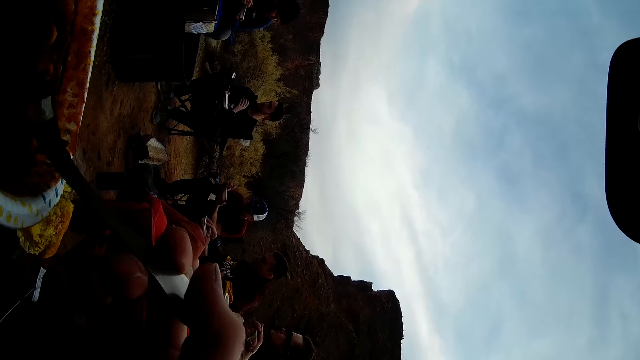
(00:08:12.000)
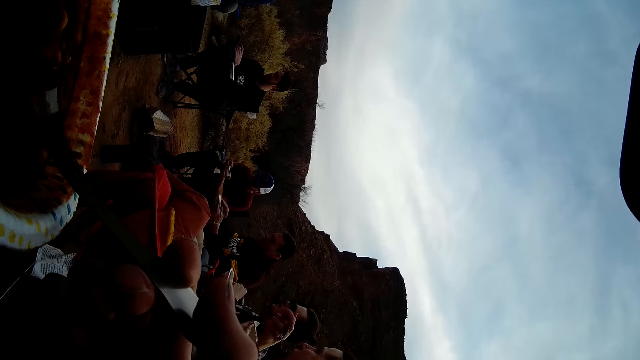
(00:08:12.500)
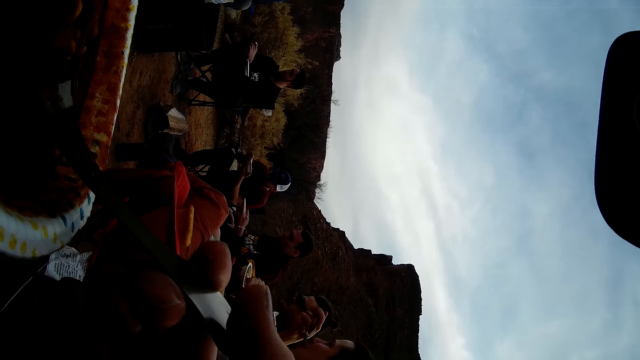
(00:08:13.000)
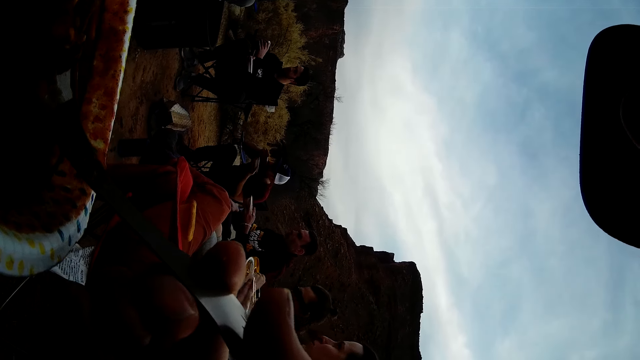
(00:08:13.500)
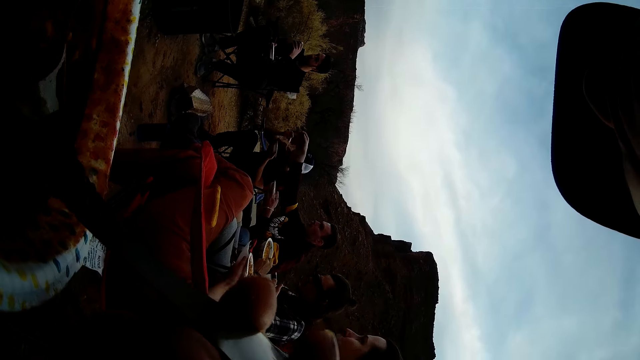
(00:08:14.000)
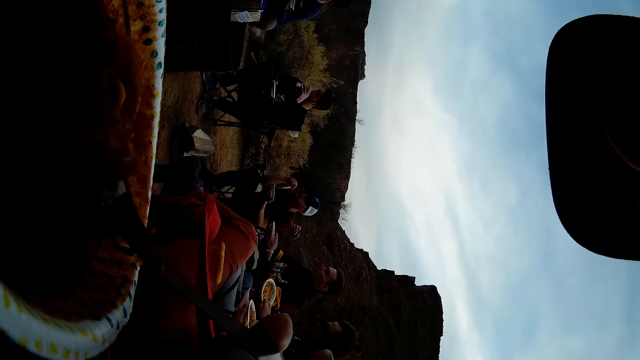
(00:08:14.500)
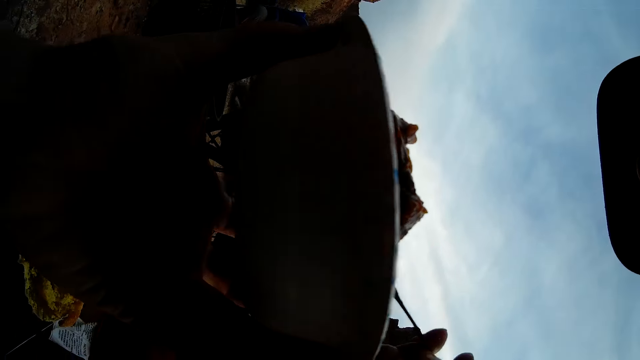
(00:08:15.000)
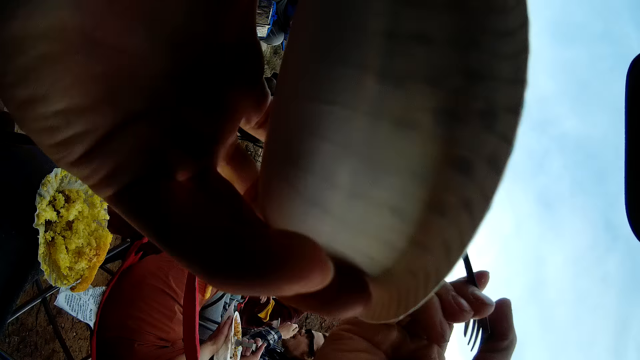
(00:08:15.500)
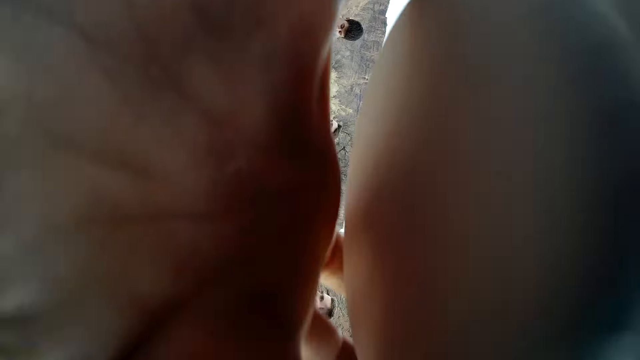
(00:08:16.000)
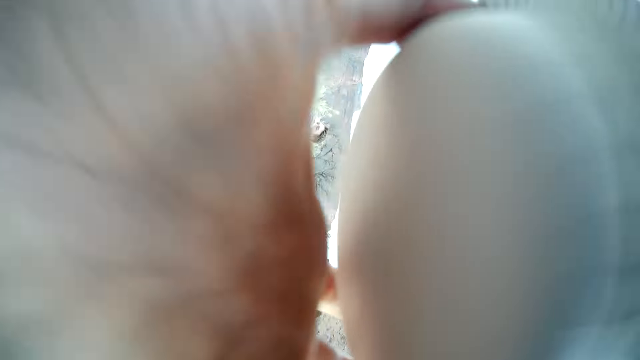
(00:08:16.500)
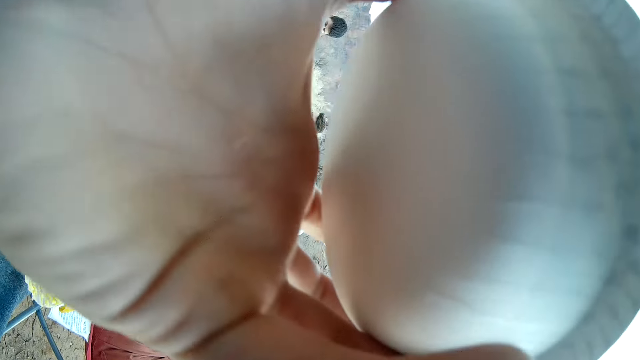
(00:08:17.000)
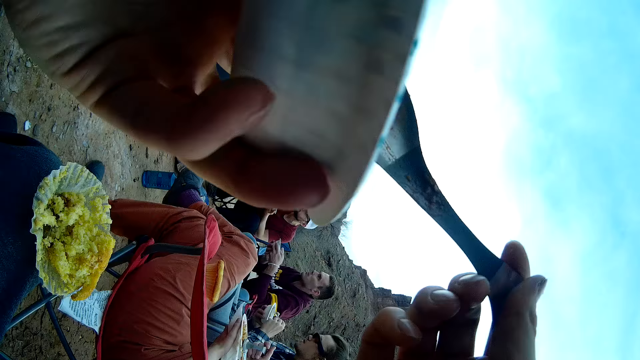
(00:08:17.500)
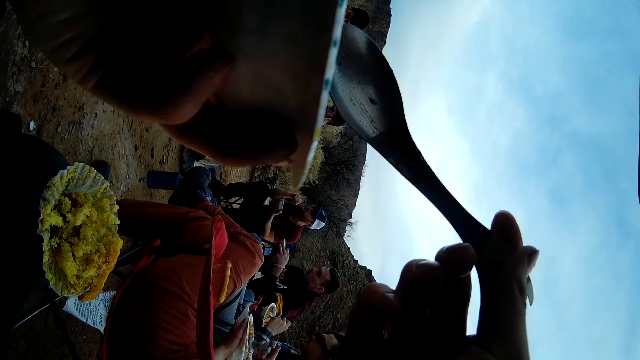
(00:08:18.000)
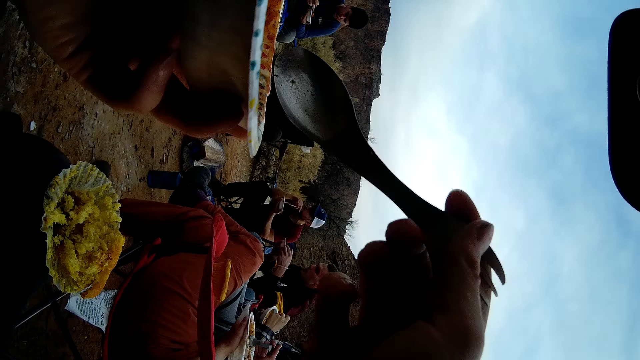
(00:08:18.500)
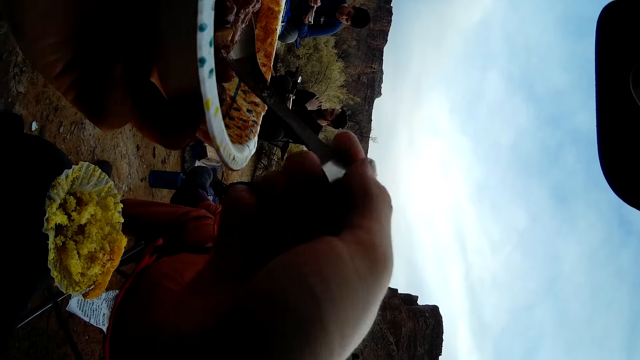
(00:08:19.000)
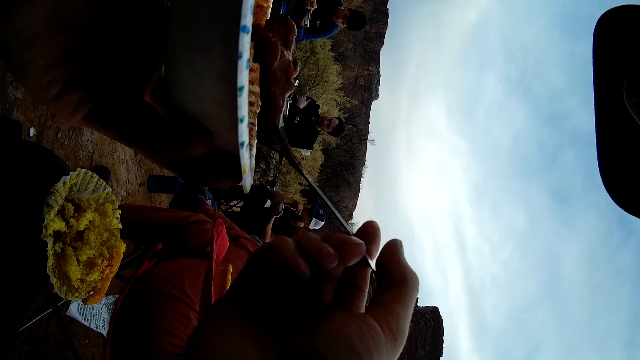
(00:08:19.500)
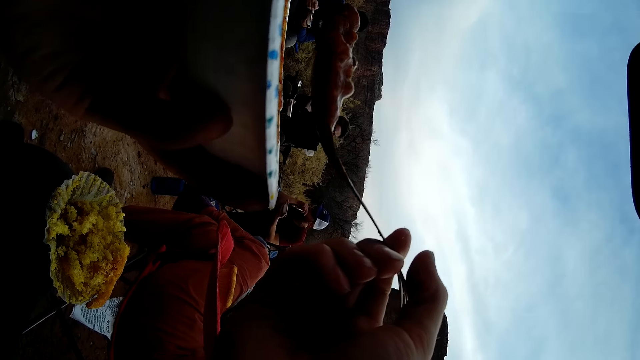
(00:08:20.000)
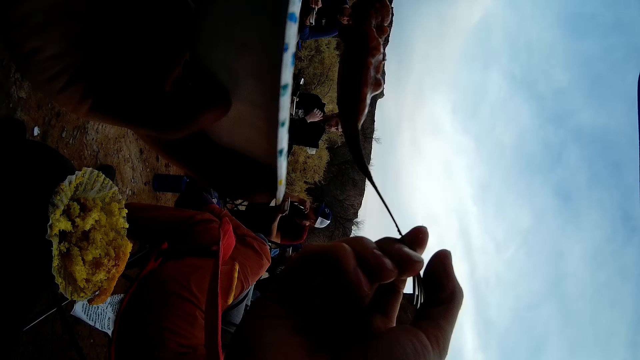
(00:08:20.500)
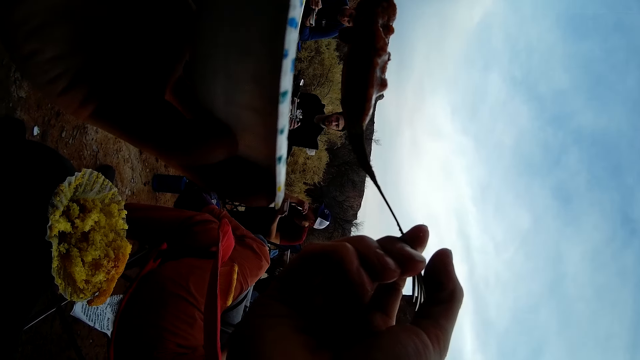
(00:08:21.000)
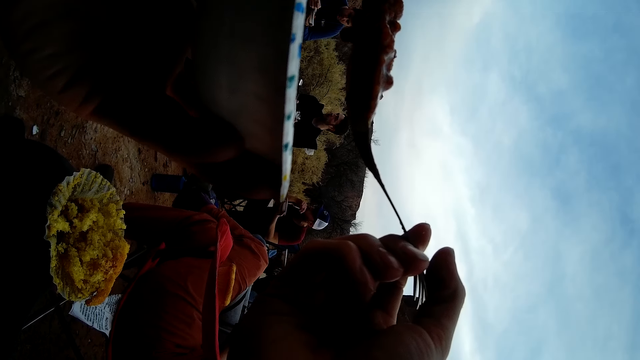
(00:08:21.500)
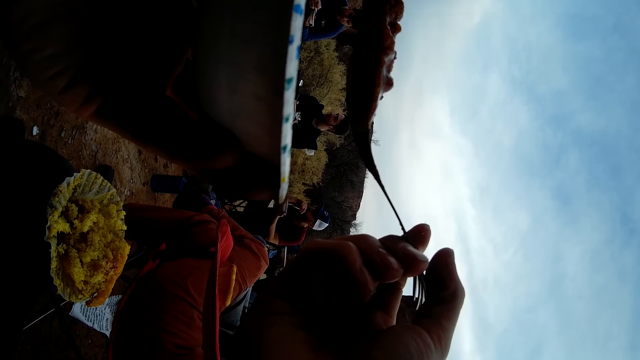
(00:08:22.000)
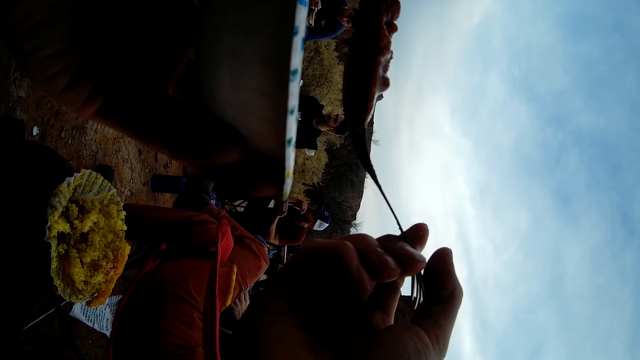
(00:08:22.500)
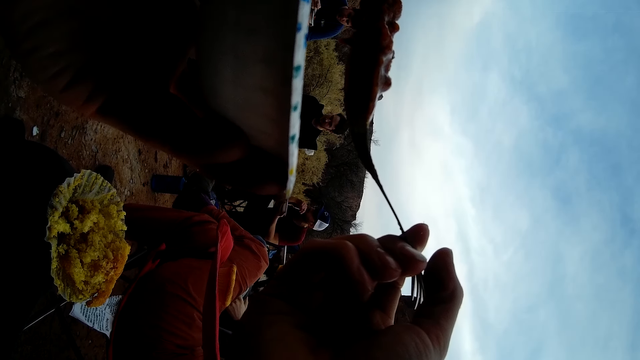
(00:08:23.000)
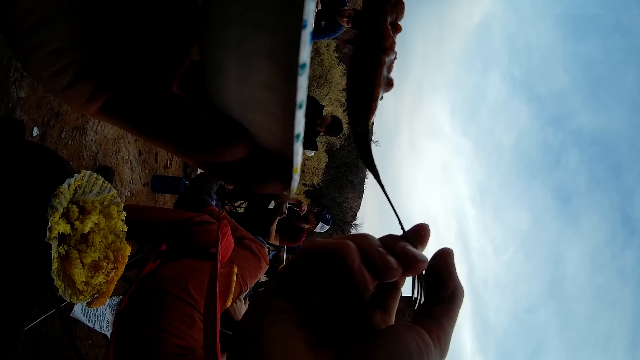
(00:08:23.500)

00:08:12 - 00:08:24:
The camera wearer looks around. A person interacts with another person. The camera wearer eats stew. They scoop food with a spoon.

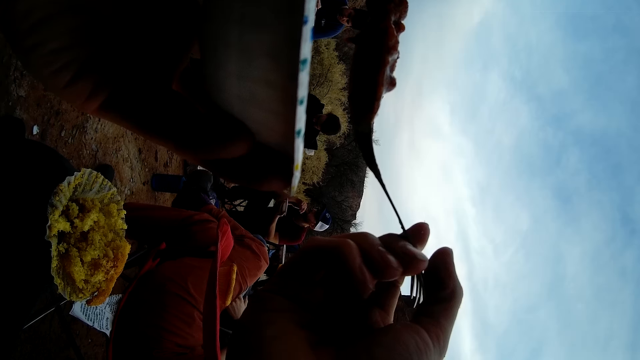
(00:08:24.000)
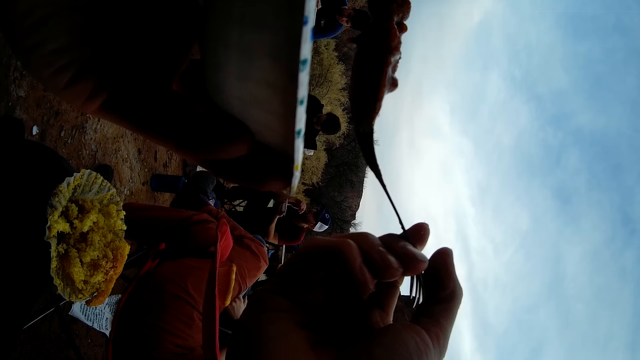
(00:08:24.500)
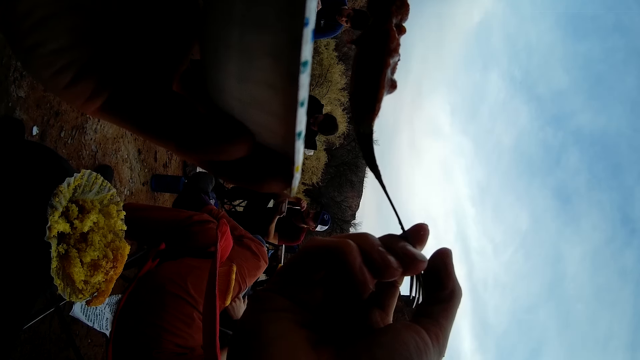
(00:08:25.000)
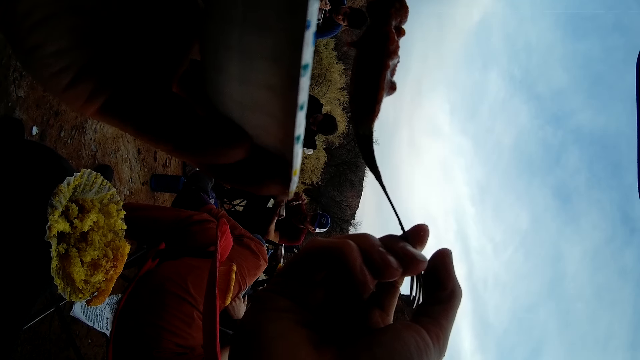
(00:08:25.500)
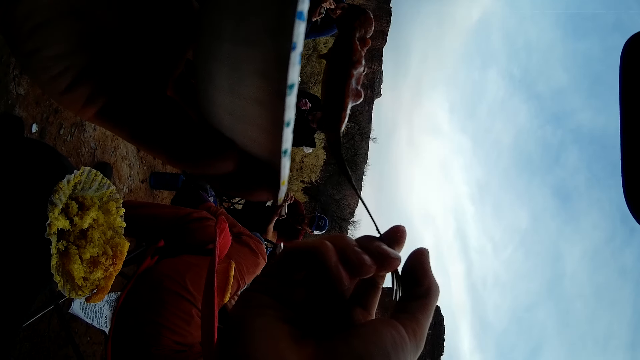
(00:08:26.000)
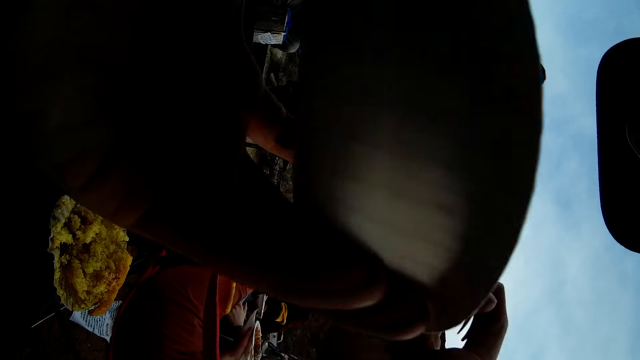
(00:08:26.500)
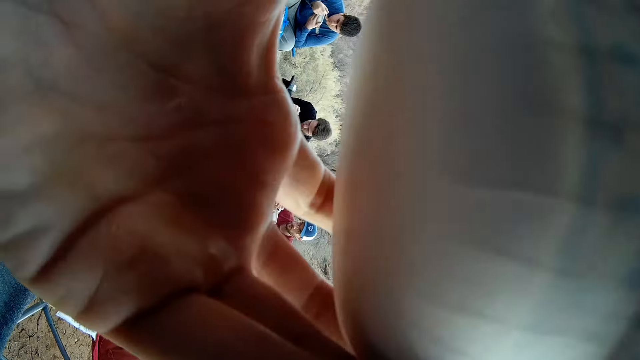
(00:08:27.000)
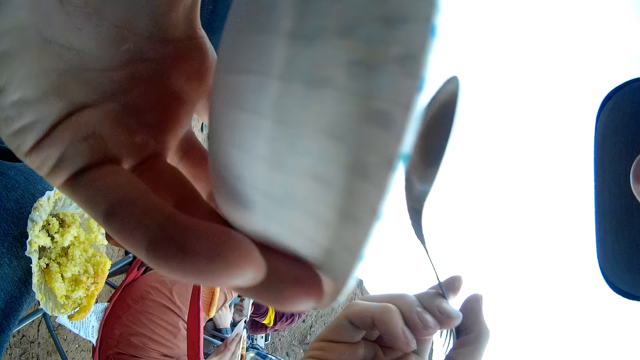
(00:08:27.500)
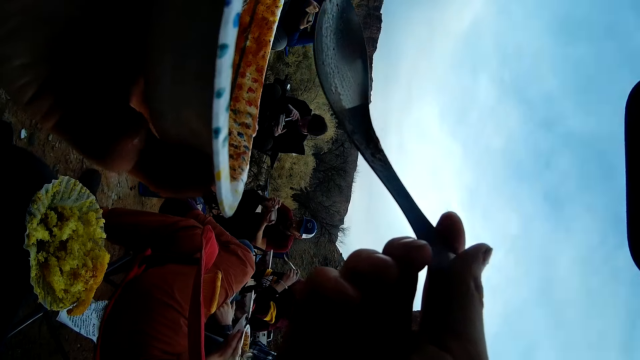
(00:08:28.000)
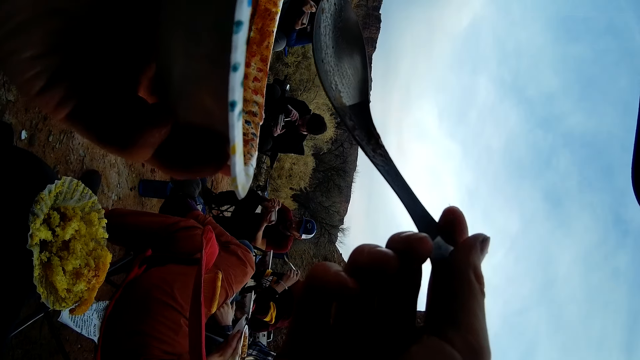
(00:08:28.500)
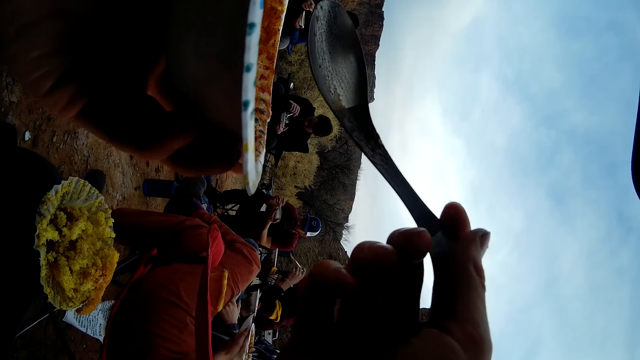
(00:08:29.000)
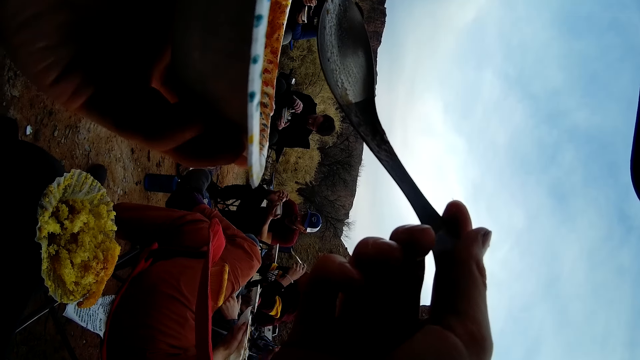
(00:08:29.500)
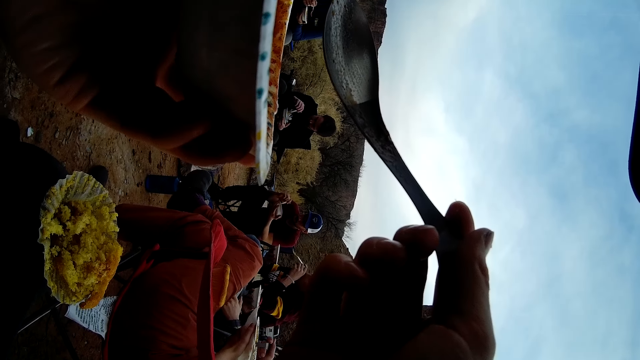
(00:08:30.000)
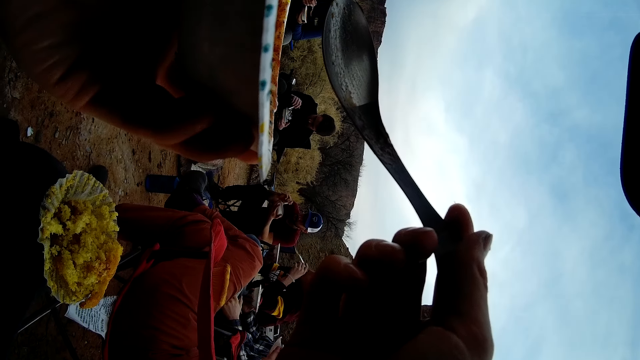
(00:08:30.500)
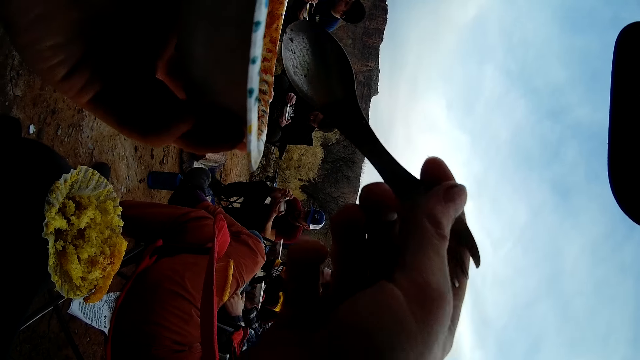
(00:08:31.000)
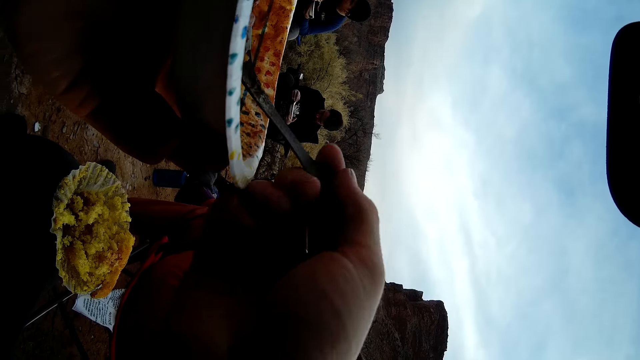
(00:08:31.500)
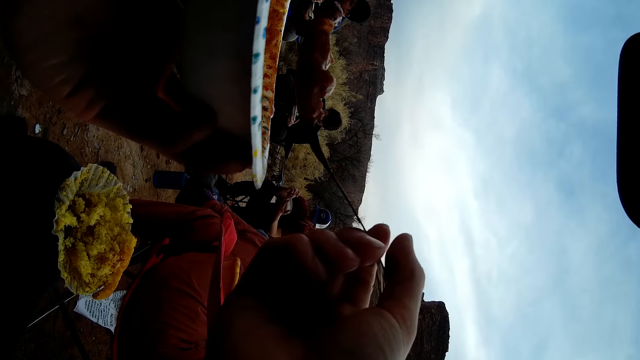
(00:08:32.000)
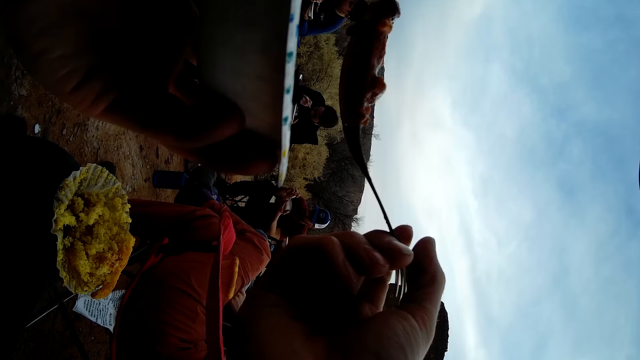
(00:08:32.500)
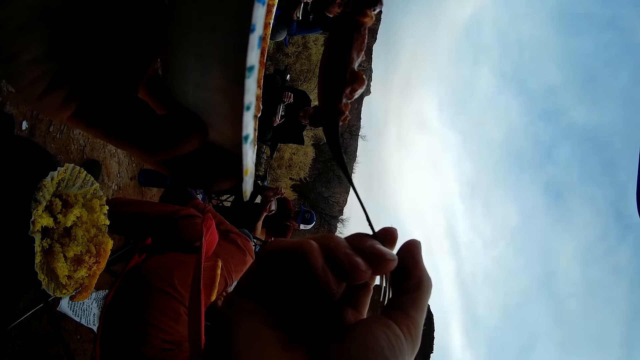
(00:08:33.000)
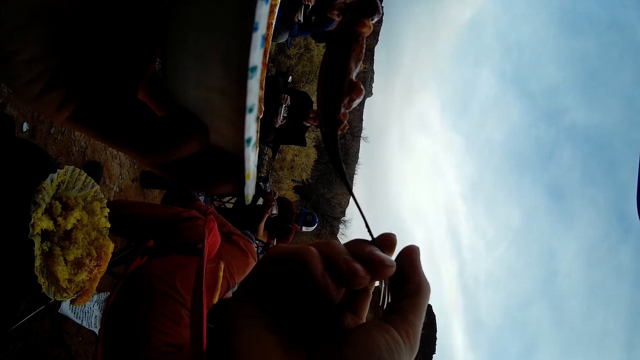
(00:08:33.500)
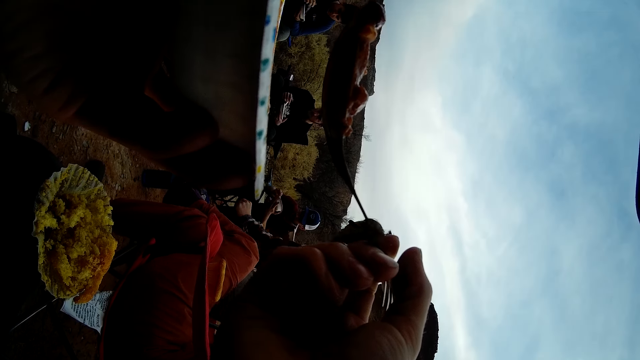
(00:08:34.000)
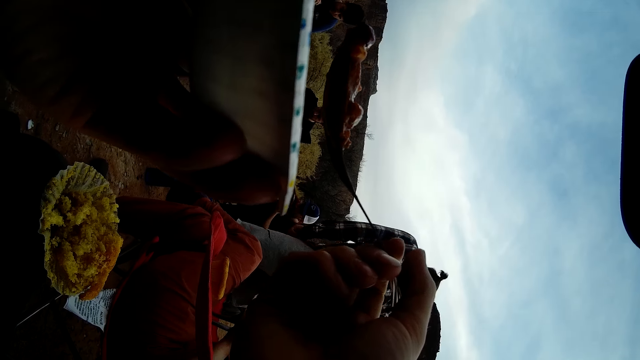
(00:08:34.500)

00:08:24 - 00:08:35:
The camera wearer eats the food. They scoop food with a spoon. A person stands from his seat.
